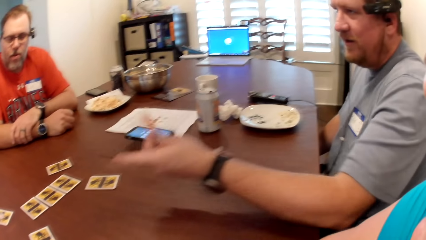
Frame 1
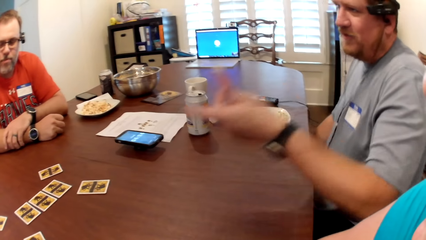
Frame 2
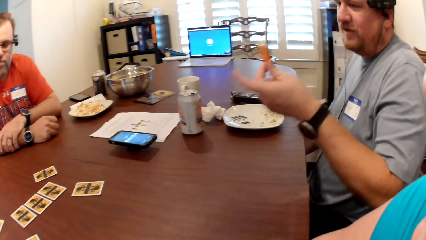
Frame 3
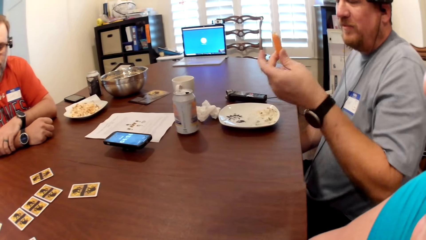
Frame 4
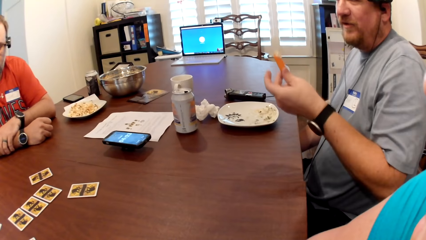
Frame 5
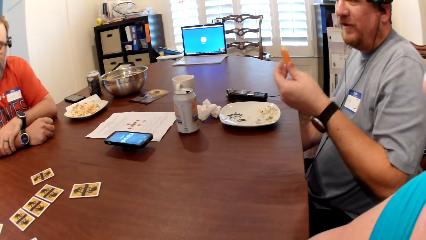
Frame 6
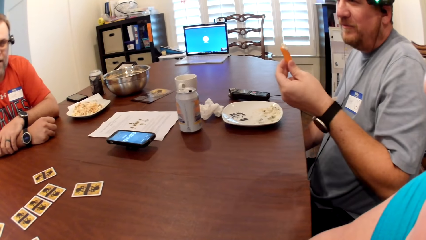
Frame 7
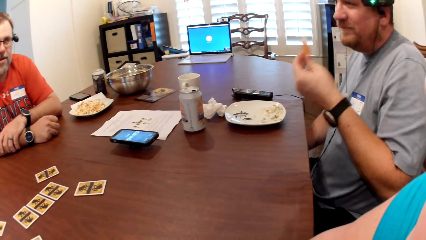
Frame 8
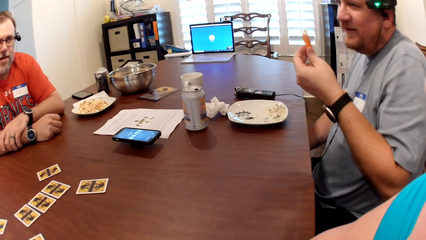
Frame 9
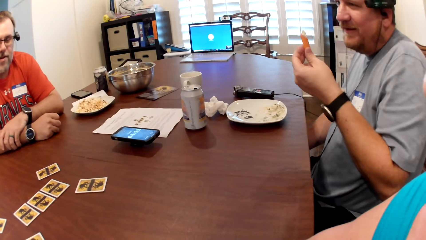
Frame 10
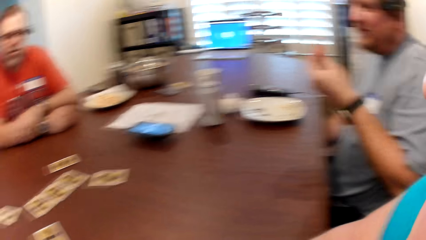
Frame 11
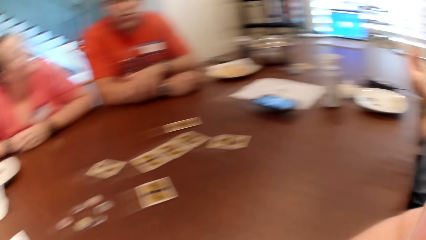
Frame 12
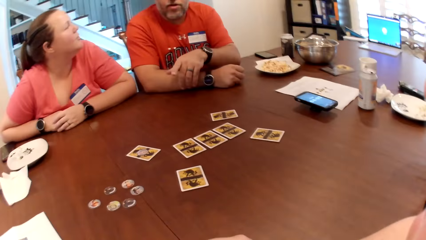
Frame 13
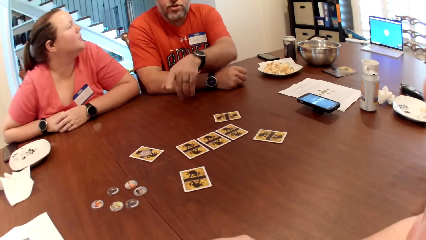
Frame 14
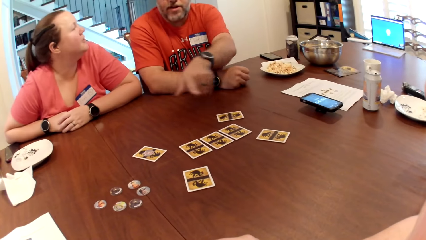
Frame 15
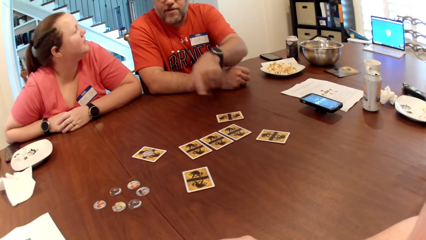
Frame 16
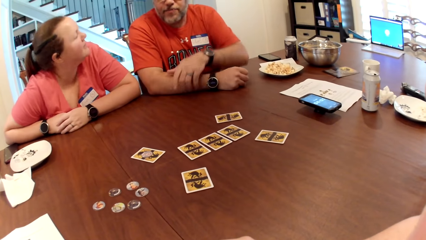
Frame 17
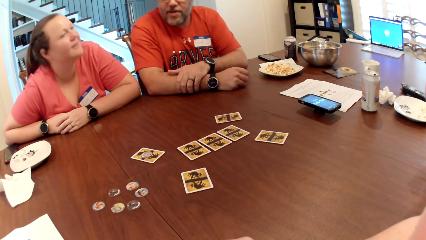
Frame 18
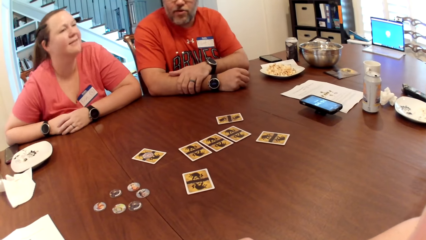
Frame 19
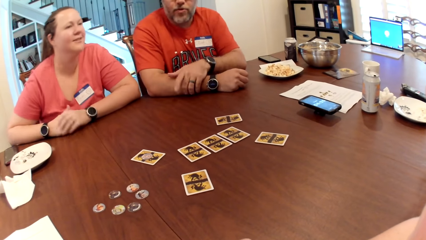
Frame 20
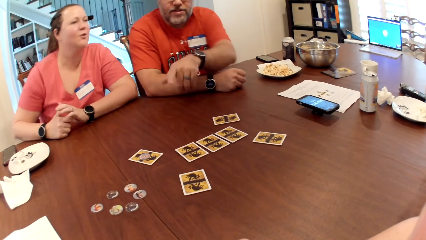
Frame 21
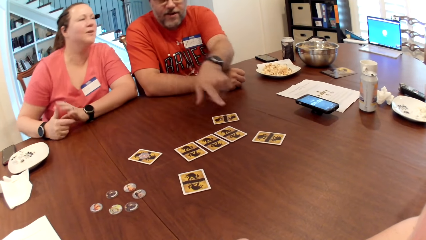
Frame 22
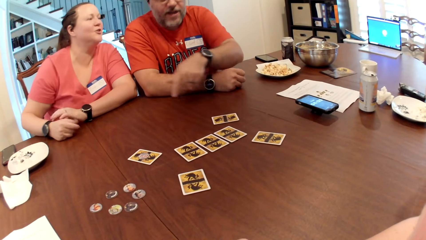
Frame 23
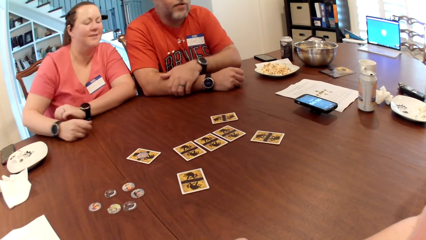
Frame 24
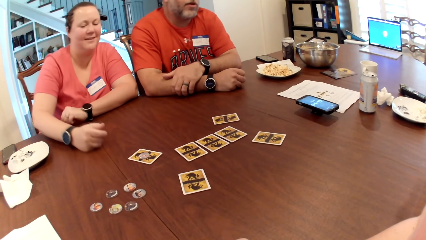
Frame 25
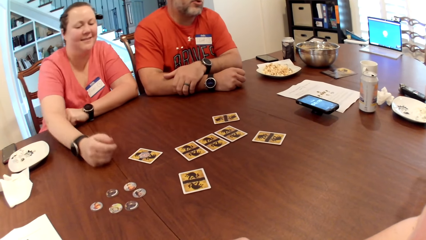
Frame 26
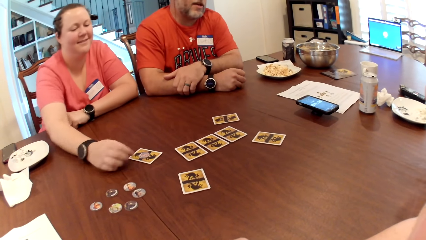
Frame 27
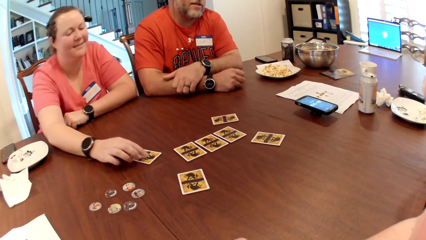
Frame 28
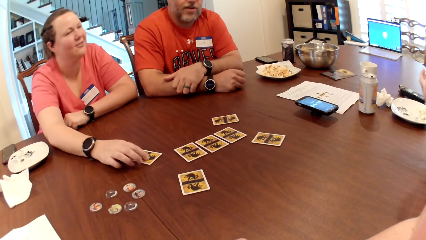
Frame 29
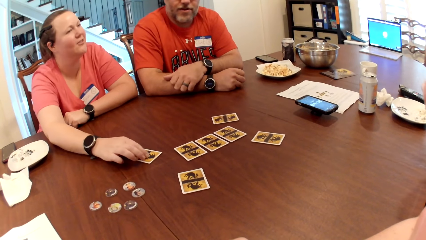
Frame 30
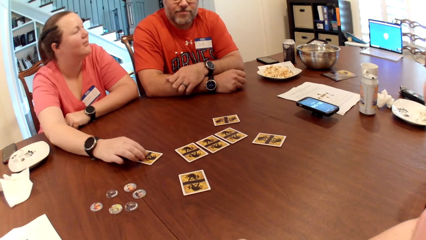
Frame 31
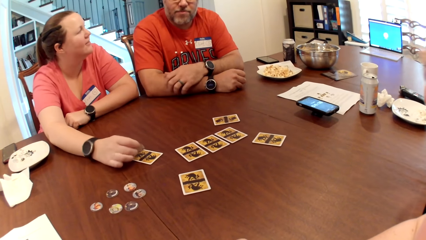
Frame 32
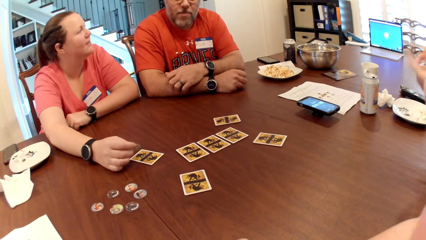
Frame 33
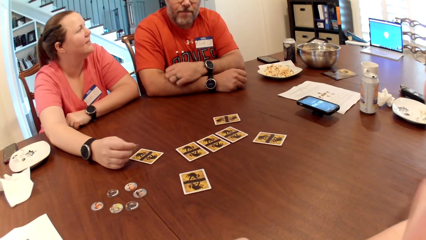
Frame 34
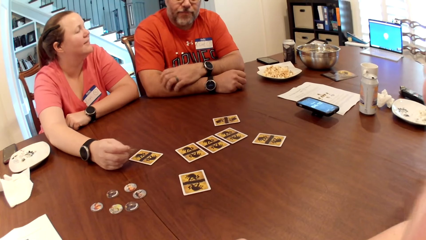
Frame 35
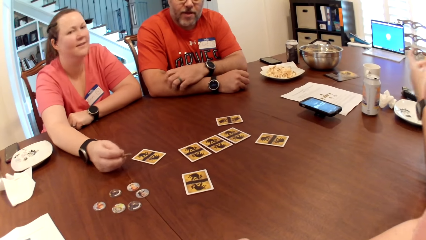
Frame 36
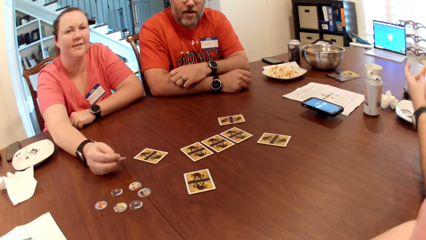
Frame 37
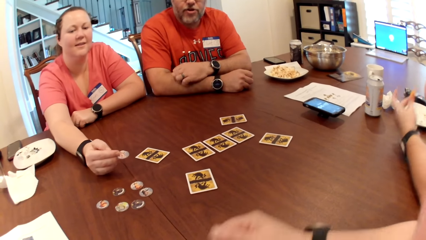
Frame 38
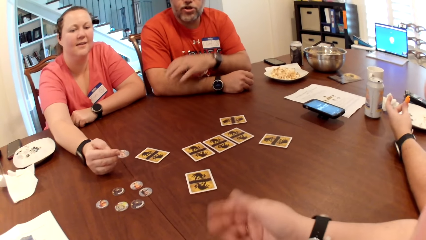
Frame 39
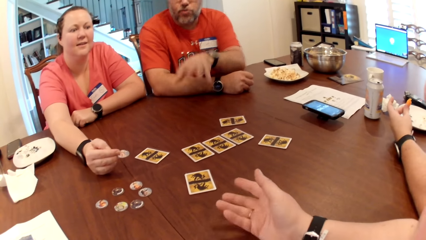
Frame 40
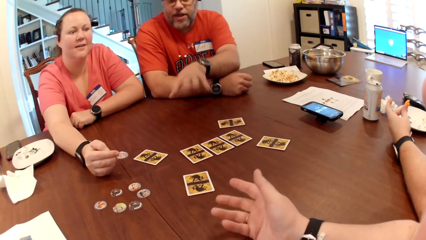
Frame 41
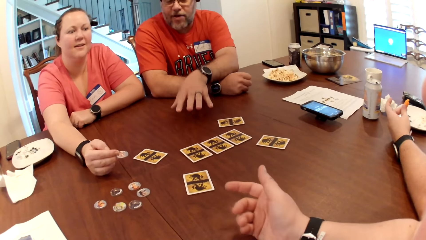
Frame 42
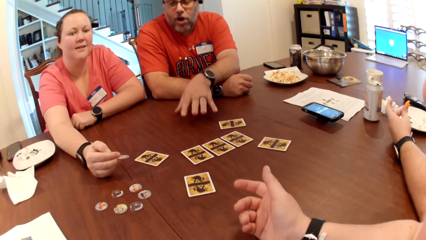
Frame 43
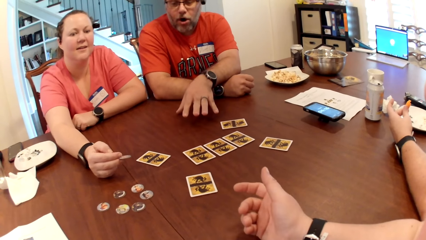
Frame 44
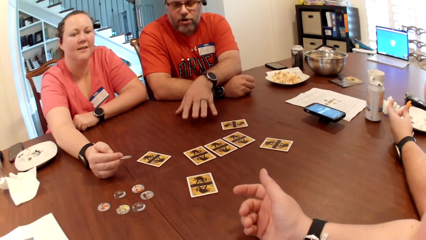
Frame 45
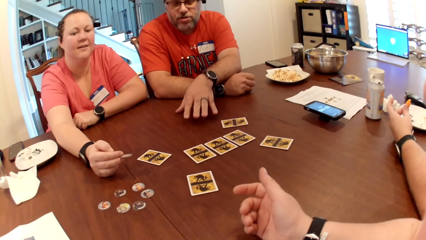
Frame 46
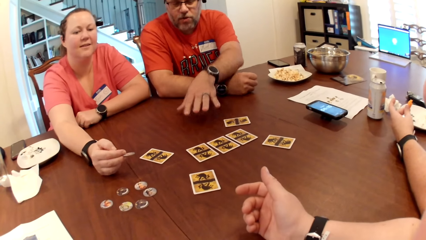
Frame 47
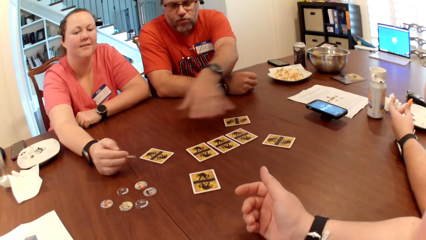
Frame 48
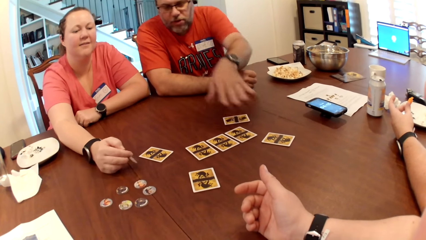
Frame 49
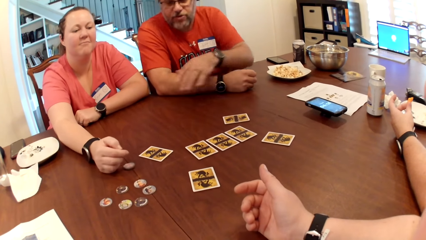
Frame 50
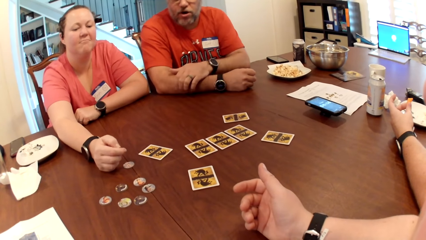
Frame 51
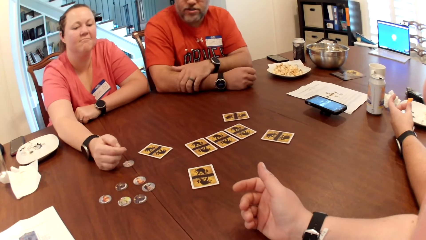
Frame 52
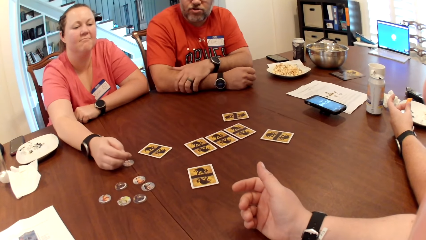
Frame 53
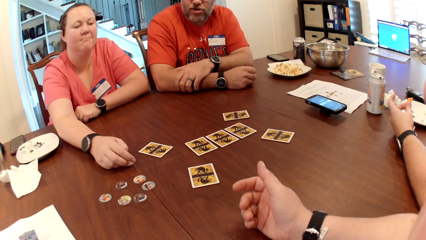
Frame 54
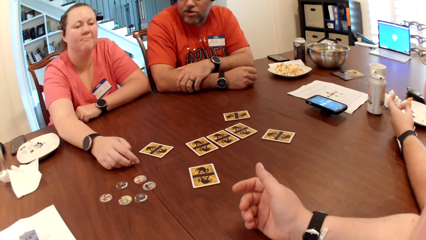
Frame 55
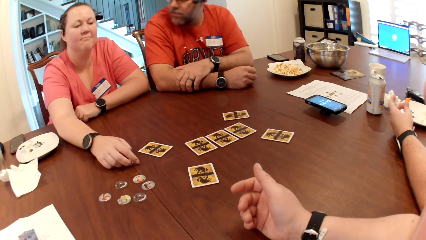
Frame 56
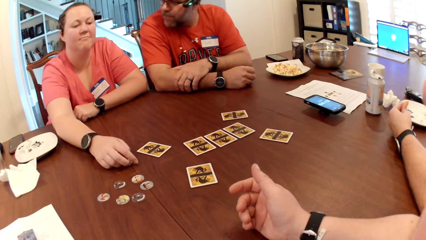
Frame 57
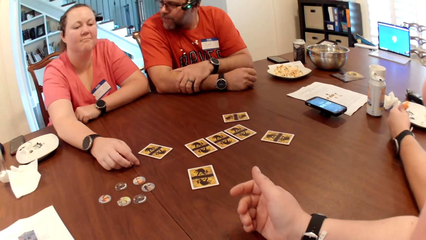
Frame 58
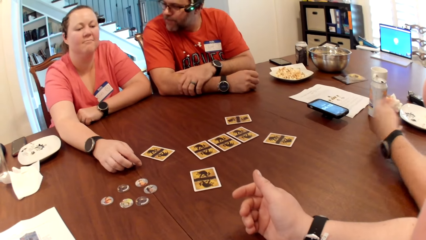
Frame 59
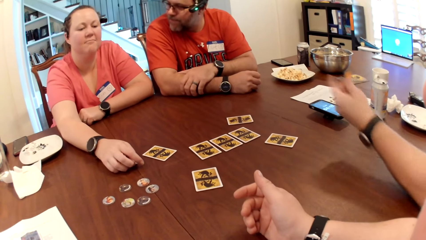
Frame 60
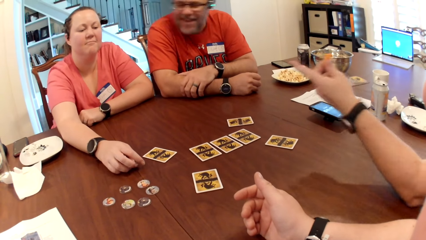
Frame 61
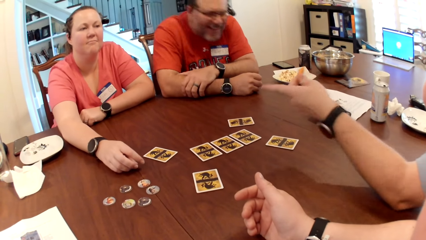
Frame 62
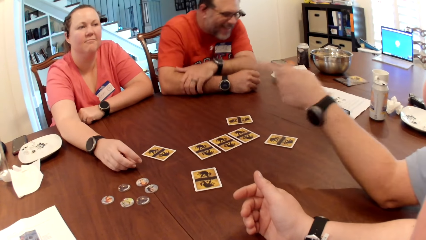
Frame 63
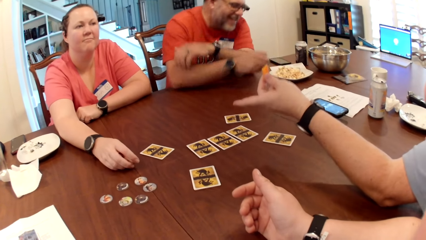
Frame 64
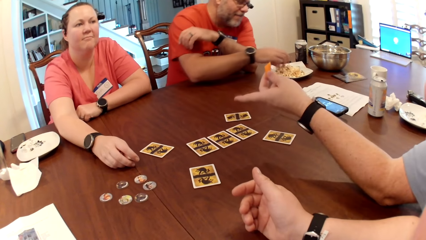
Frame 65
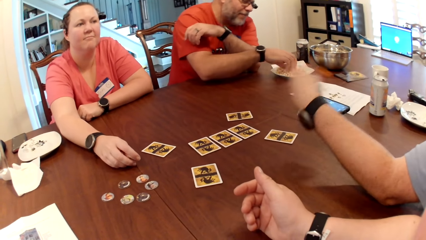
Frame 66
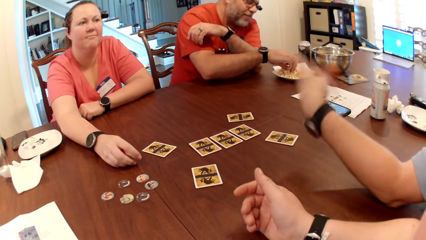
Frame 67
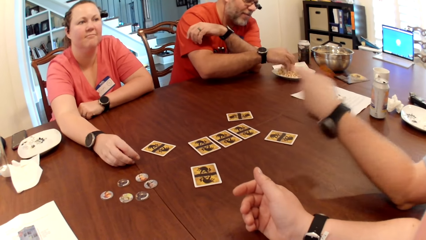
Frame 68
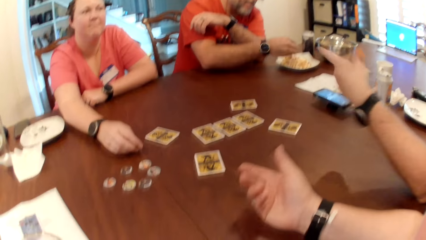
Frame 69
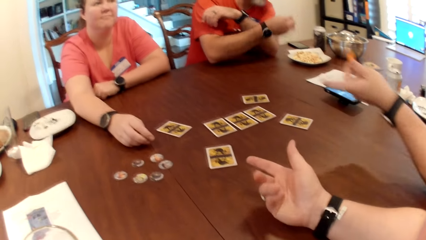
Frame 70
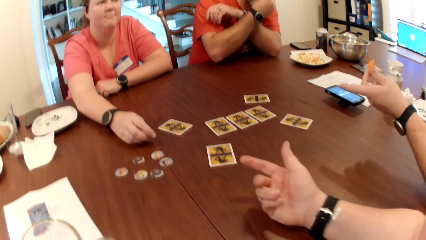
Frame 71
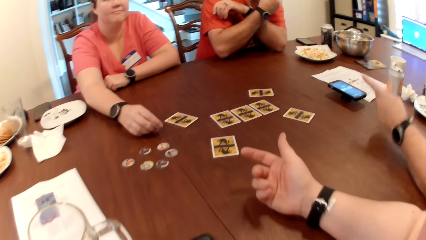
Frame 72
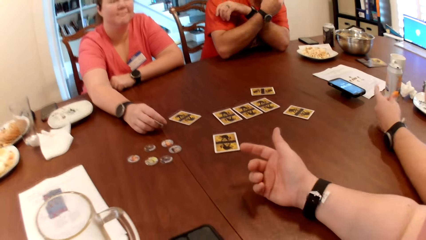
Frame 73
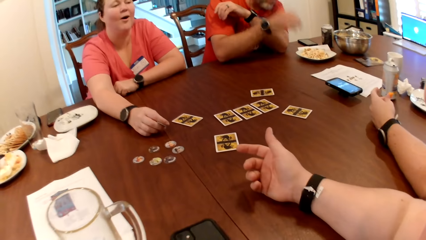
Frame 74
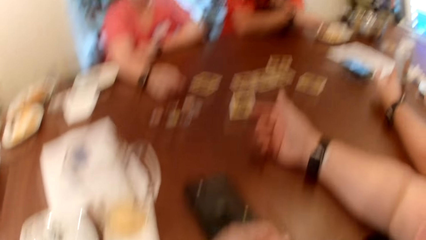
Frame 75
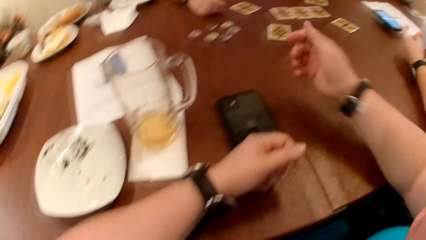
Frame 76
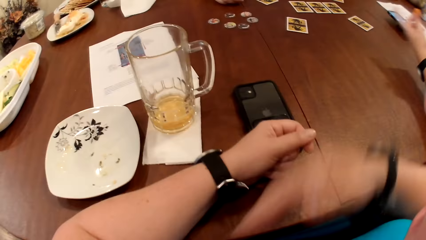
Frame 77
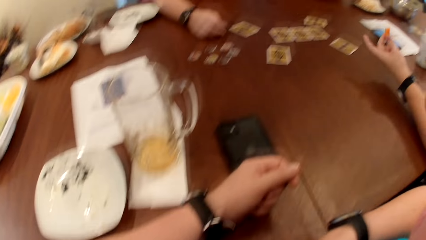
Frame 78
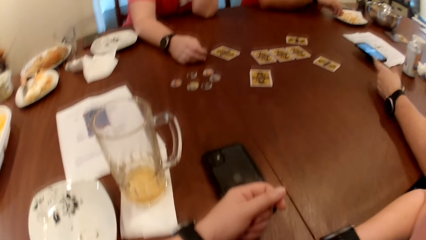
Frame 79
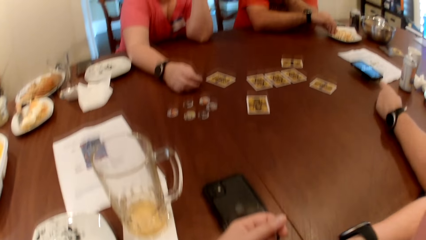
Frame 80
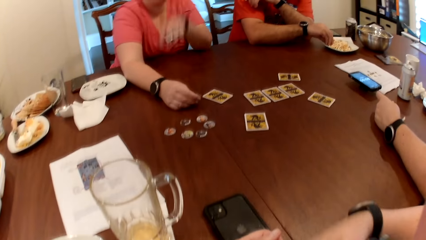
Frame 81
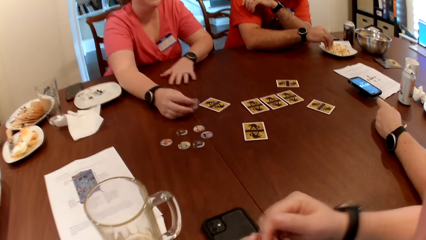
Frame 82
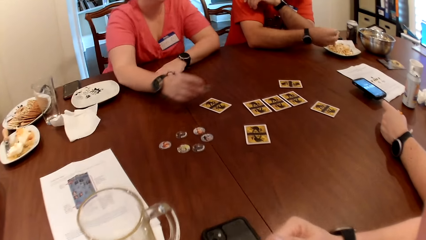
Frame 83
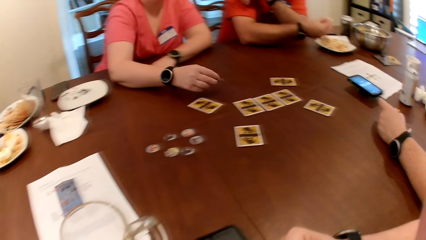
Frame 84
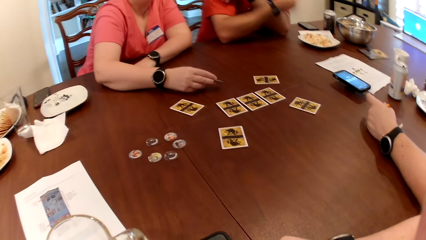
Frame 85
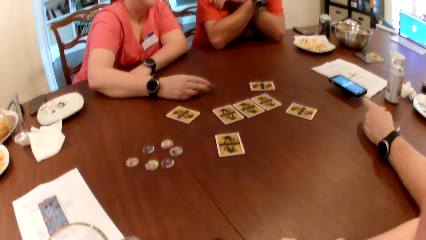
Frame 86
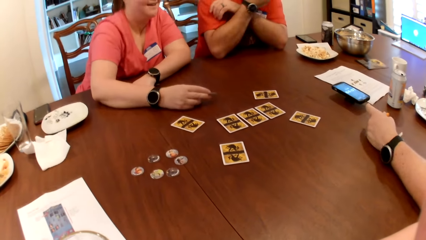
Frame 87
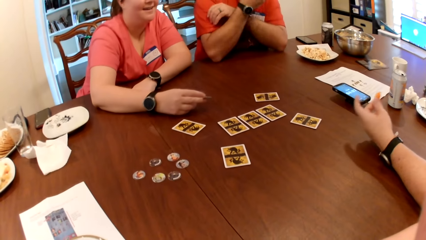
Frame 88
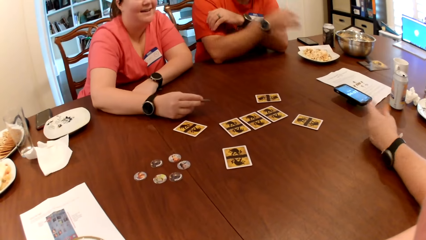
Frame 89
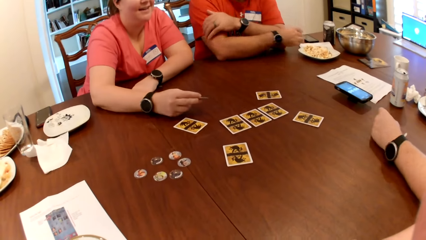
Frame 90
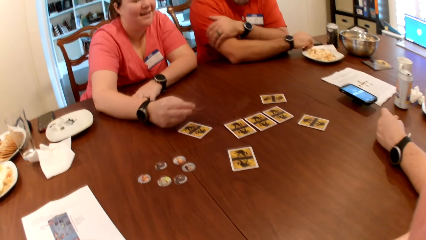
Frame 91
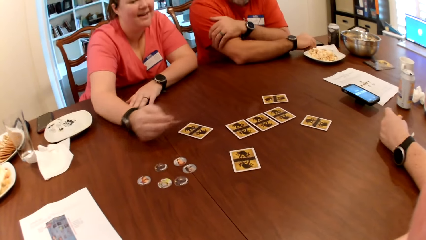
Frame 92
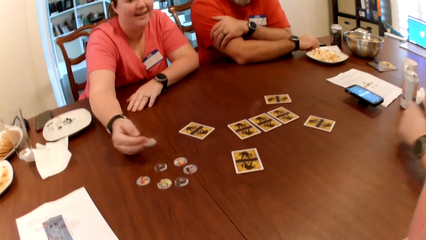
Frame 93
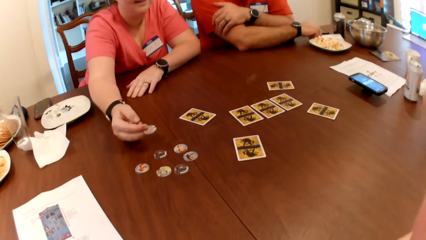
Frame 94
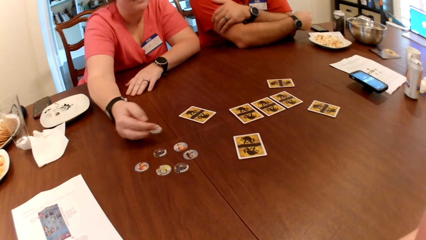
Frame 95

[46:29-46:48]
The camera wearer turns to the other man. The first man points on the cards. The woman places her right hand on the coin on the table. She picks the coin on the card with her right hand, drops the coin on the table with her right hand and places her right hand on the coin on the table. The first man places his right hand in the plate and takes some popcorn from the plate with his right hand. The other man points on the cards. The first man eats the popcorn in his right hand. The camera wearer draws a hand from the table. The woman drops a game chip.
